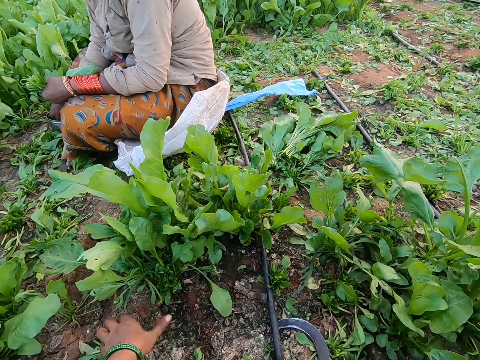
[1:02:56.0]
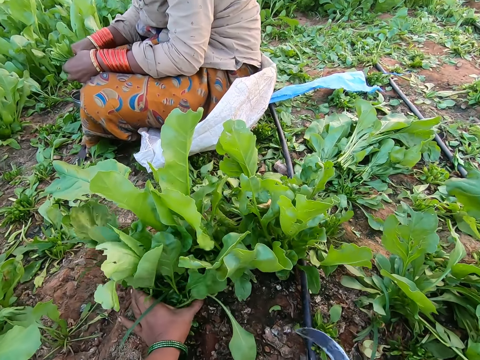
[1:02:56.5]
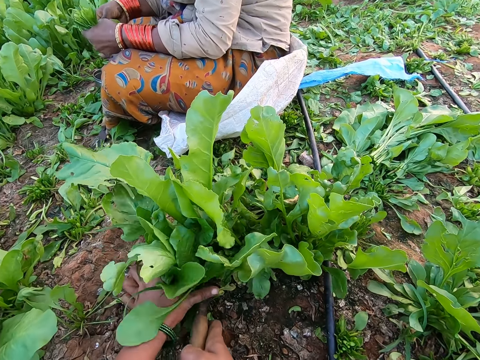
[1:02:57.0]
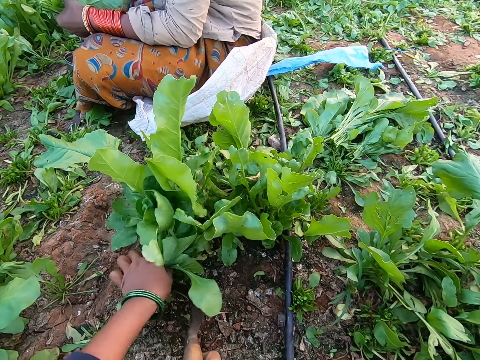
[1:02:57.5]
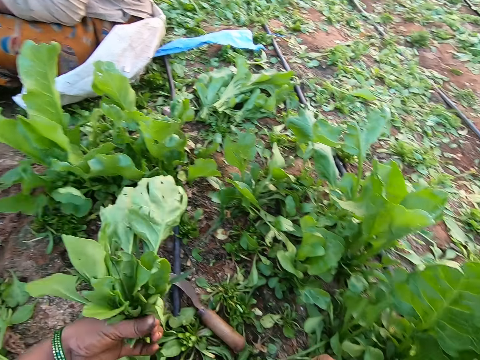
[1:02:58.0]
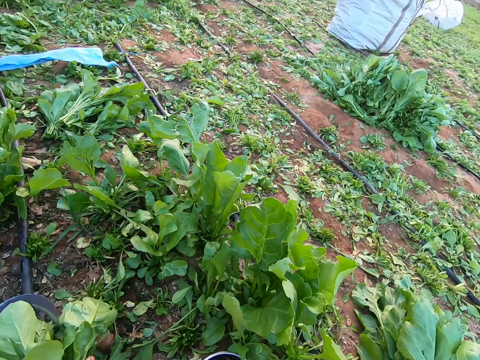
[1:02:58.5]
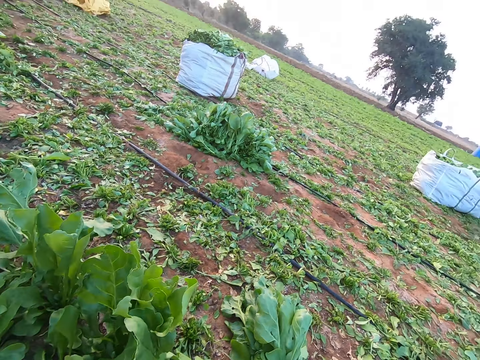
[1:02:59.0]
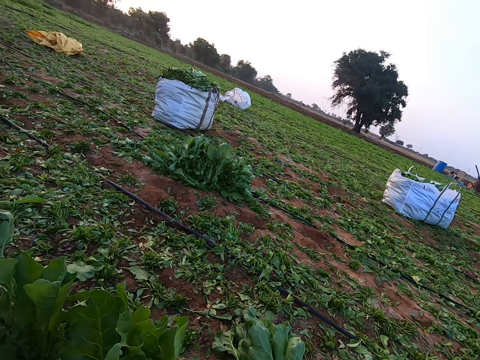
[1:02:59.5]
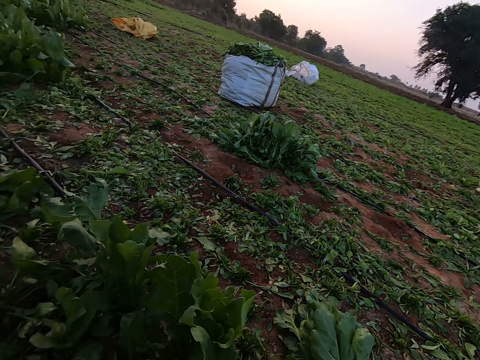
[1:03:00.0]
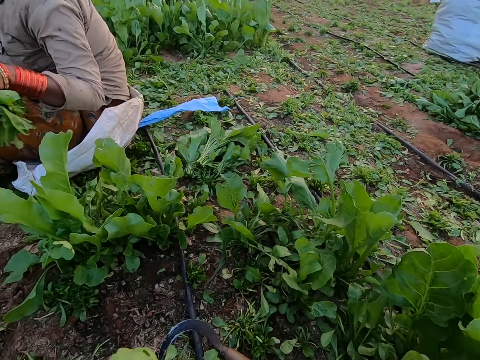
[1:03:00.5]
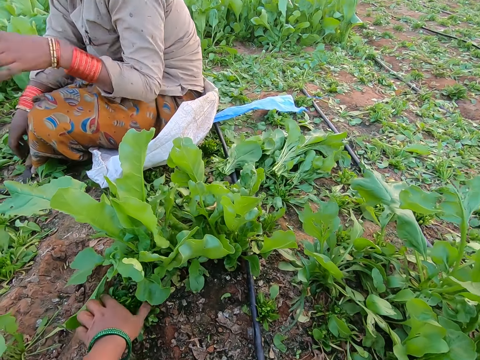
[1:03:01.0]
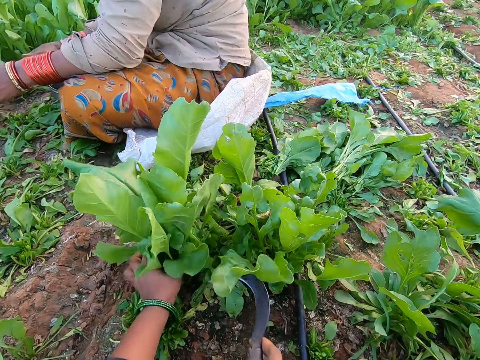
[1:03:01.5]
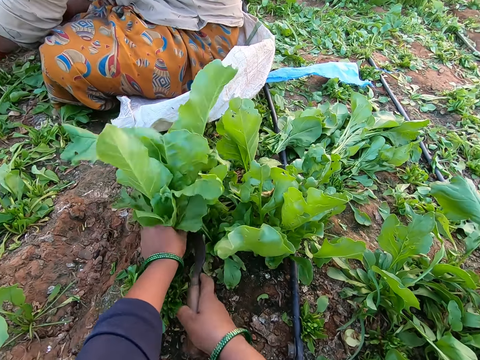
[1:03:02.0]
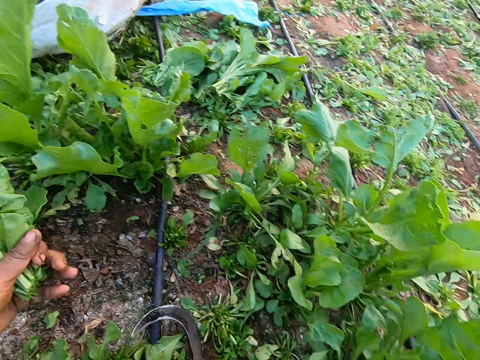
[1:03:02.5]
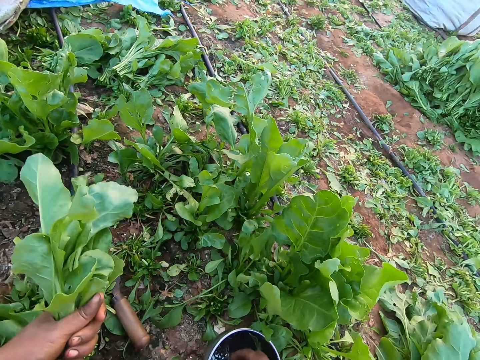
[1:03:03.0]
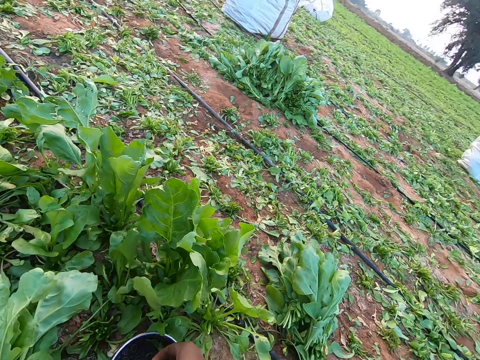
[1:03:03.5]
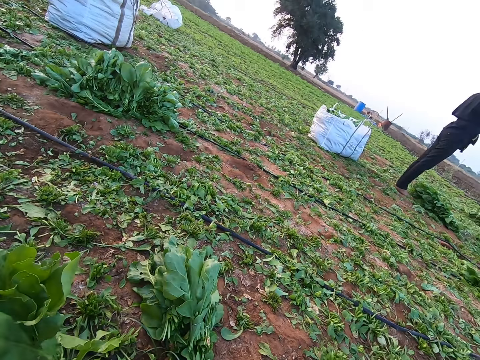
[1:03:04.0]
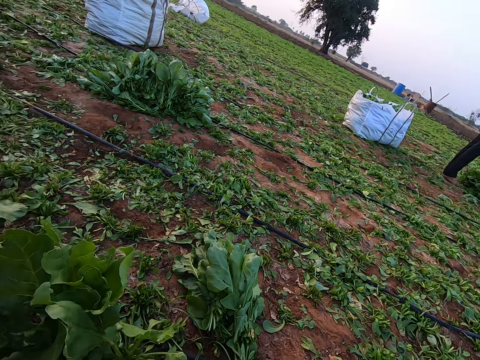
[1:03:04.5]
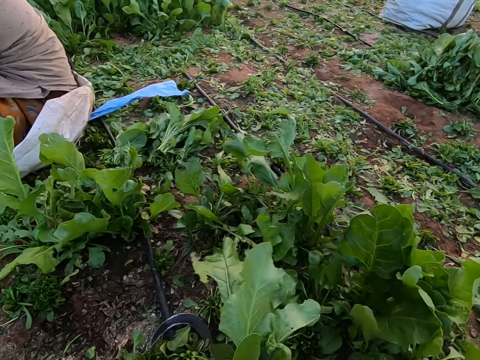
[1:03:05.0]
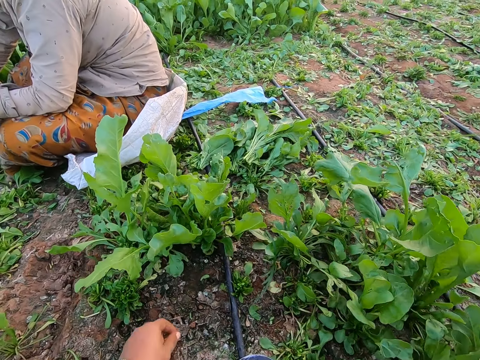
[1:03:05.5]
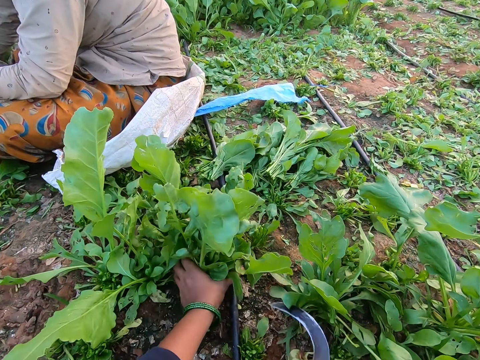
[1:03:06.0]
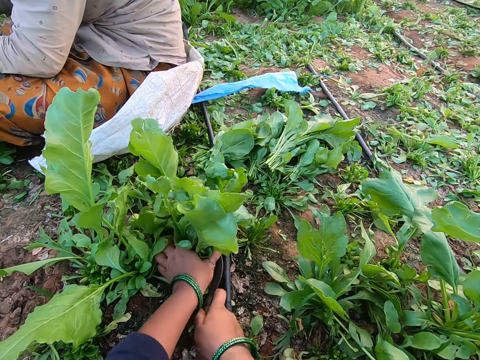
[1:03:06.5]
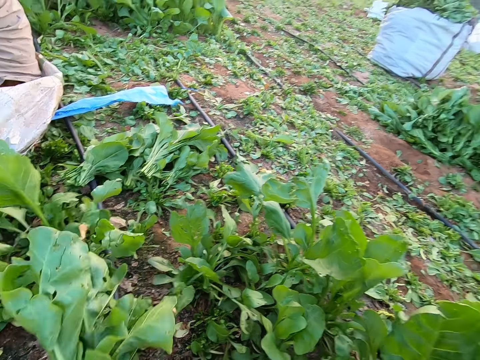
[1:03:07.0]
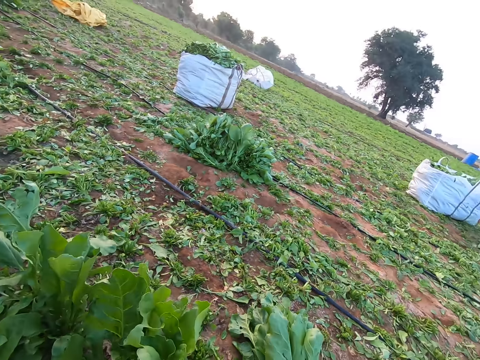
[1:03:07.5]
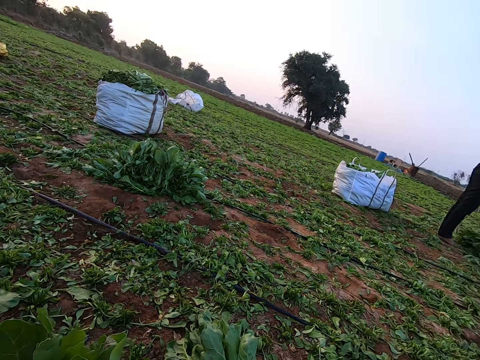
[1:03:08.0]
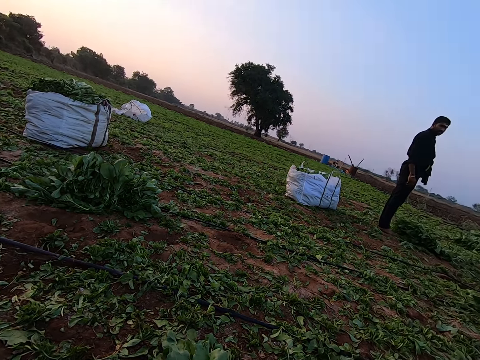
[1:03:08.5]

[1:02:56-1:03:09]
The camera wearer grabs a bunch of spinach on the ground with her left hand. She cuts the bunch of spinach from the ground with the sickle in her right hand. She places the sickle on the ground with her right hand. She grabs a bunch of spinach on the ground with her left hand. She cuts the bunch of spinach from the ground with the sickle in her right hand. She places the sickle on the ground with her right hand. She picks a rubber band from the bowl on the ground with her right hand. She places the bunch of spinach on the ground with her left hand. She grabs a bunch of spinach on the ground with her left hand. She cuts the bunch of spinach from the ground with the sickle in her right hand.

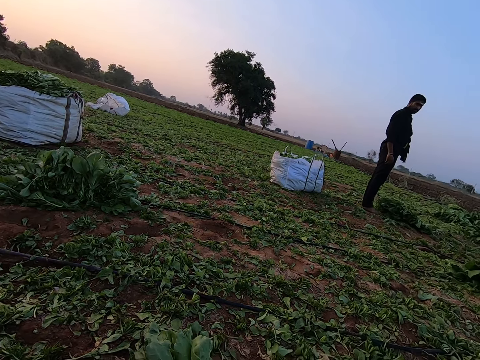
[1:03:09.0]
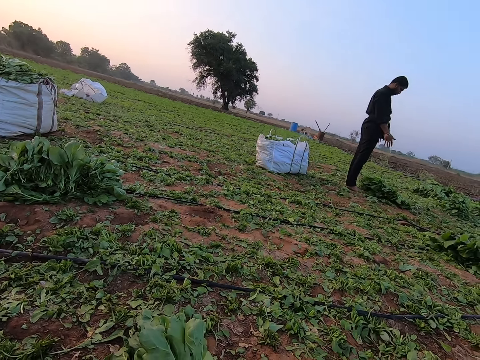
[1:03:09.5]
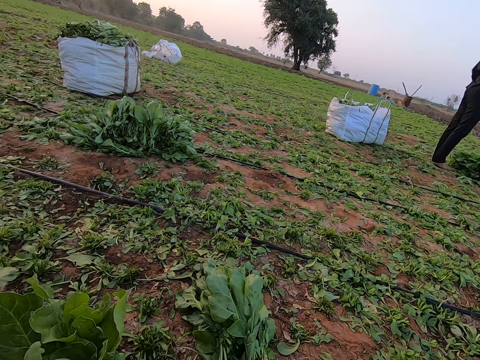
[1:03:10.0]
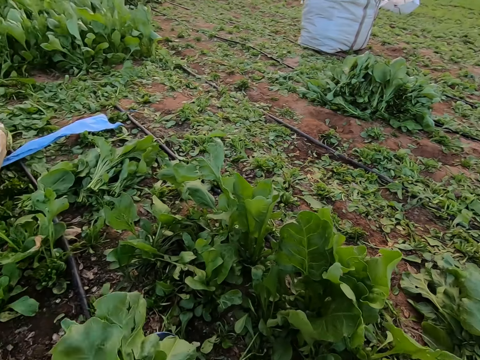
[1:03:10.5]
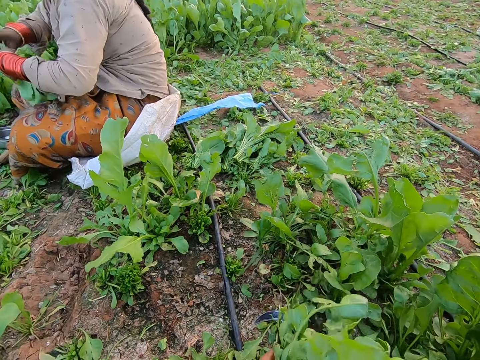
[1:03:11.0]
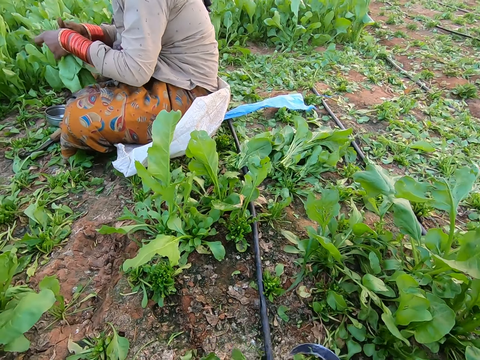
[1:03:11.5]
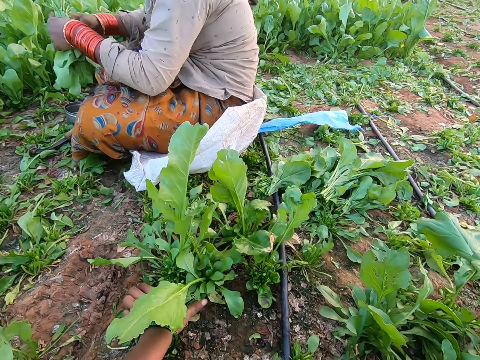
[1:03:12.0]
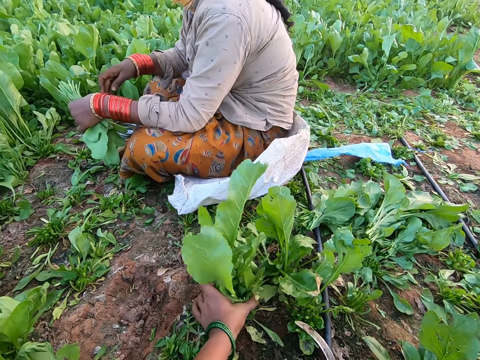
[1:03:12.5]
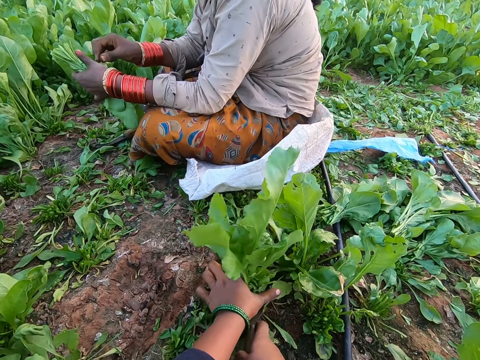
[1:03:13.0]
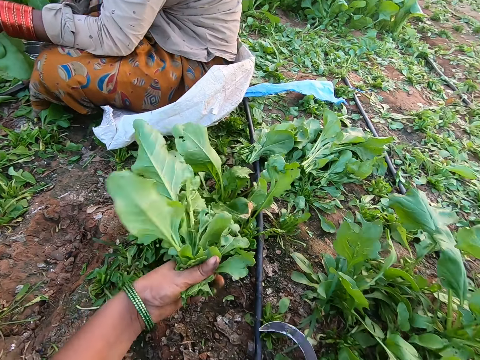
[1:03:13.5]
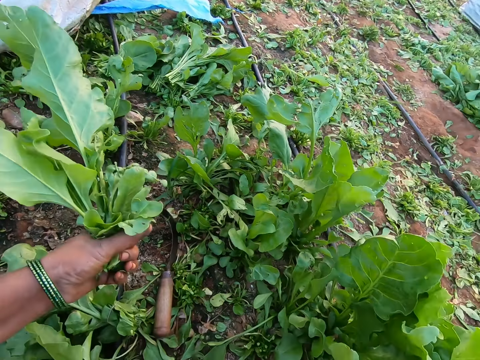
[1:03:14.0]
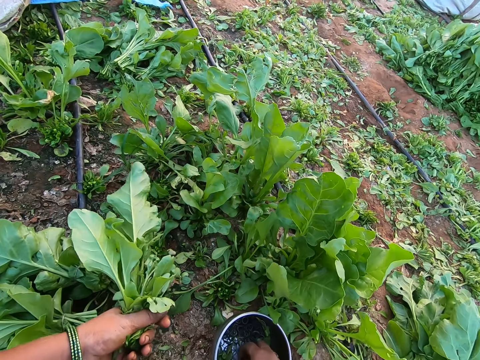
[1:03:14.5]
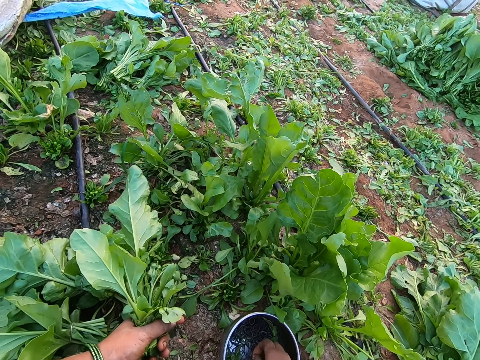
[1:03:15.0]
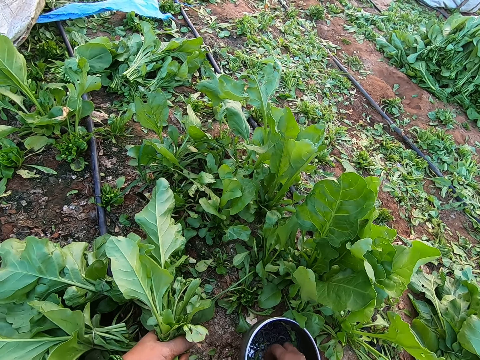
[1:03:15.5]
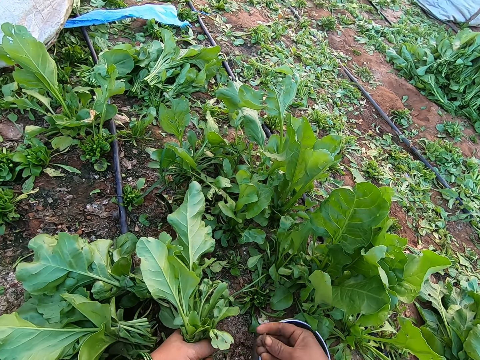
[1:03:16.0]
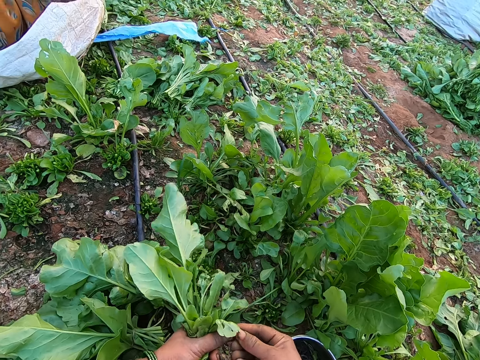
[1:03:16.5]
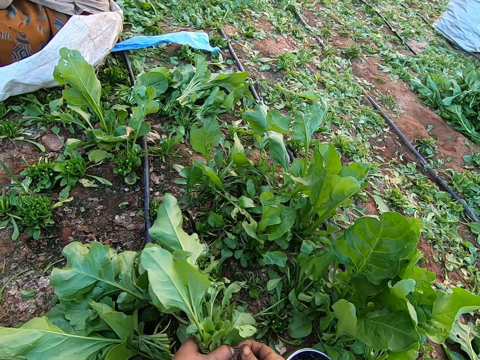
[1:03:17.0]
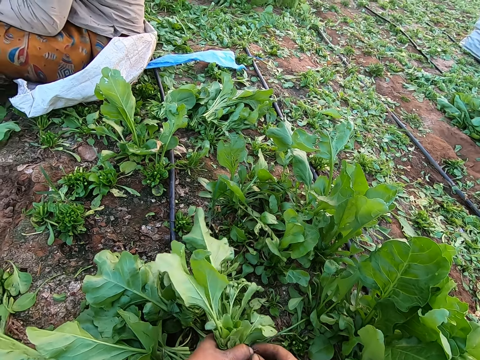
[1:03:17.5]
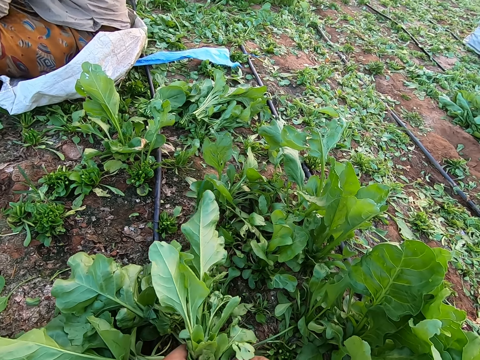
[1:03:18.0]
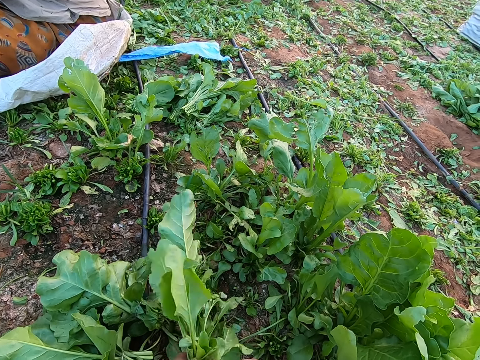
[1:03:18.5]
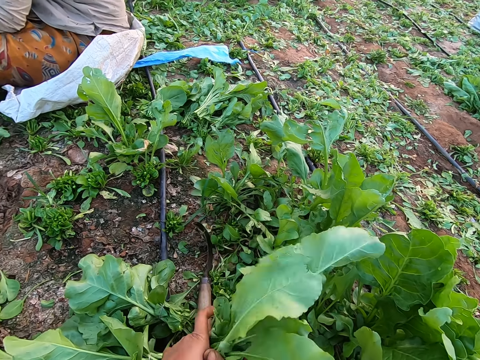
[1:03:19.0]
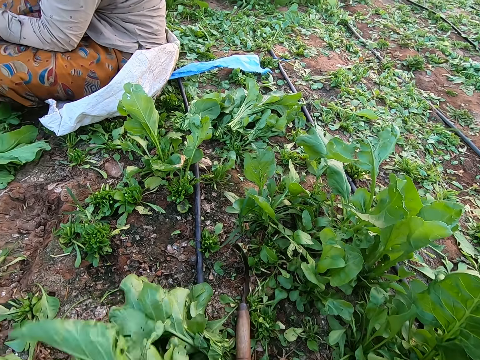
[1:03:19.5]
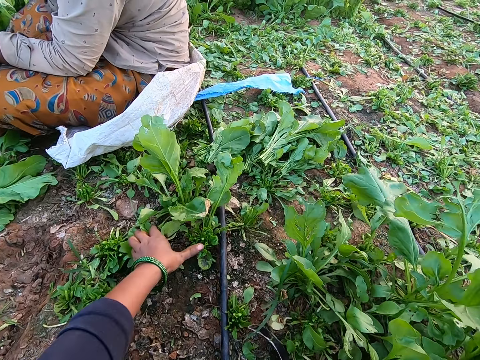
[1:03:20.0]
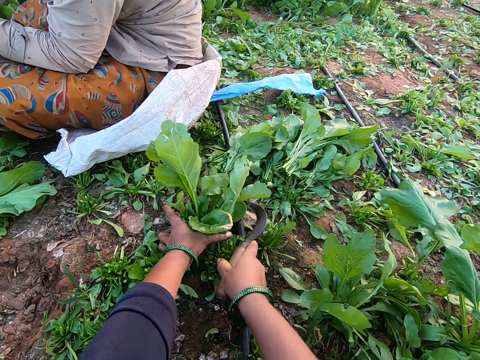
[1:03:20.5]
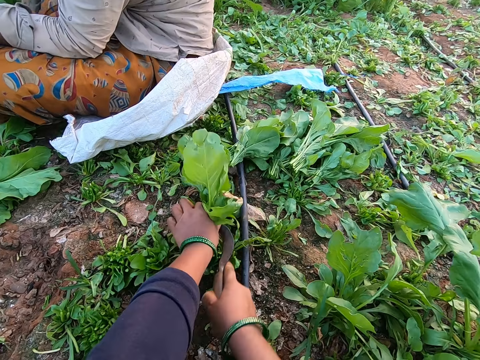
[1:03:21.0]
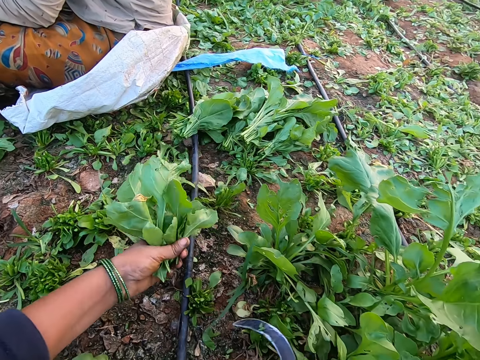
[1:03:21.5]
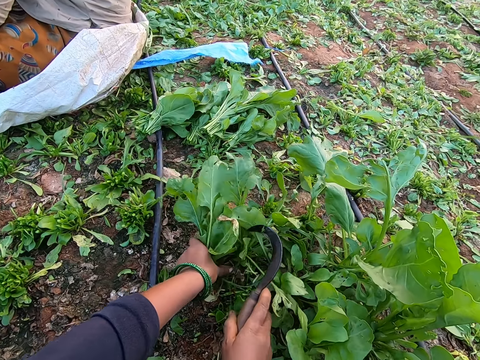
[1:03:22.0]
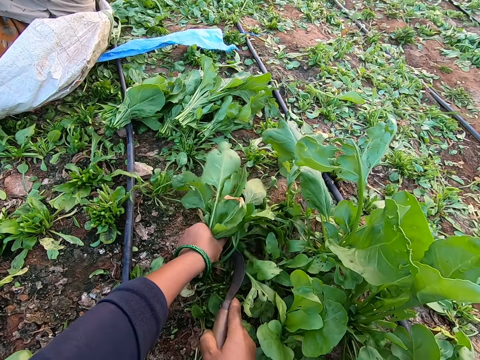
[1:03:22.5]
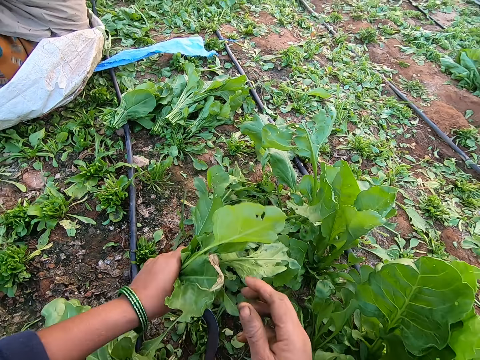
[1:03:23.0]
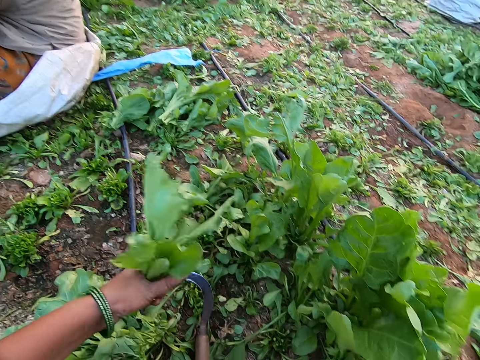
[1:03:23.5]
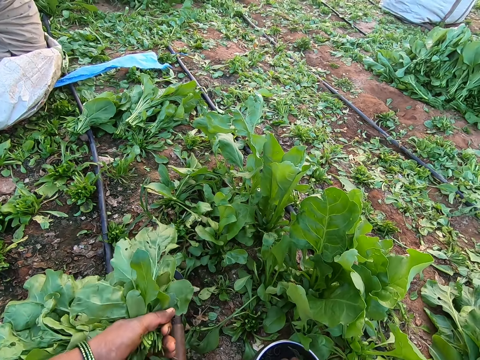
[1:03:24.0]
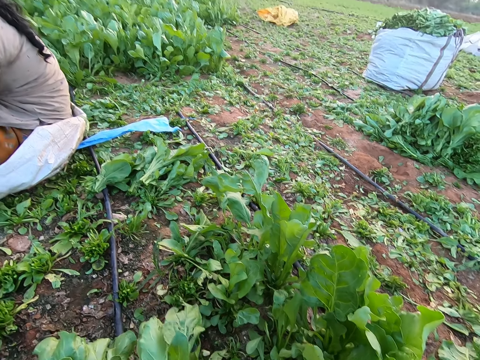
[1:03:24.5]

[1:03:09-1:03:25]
The camera wearer ties the bunch of spinach in her left hand with a rubber band in her right hand. She places the bunch of spinach on the ground with her left hand. She grabs a bunch of spinach on the ground with her left hand. She cuts the bunch of spinach from the ground with the sickle in her right hand. She places the sickle on the ground with her right hand. She looks at the plants. She holds the rubber with both hands. She tightens the collard green with the rubber in both hands. She drops the collard green in her right hand on the ground. She holds a collard green on the ground with her left hand. She cuts the collard green with the sickle in her right hand. She holds a collard green on the ground with her left hand. She cuts the collard green with the sickle in her right hand. She cuts the collard green in her left hand with her right hand.
